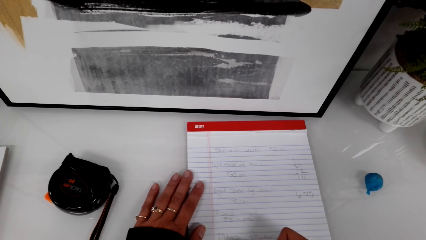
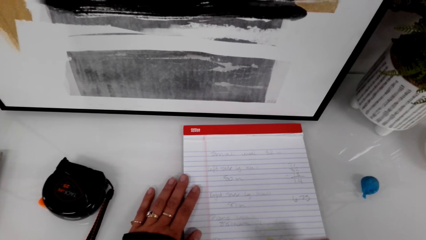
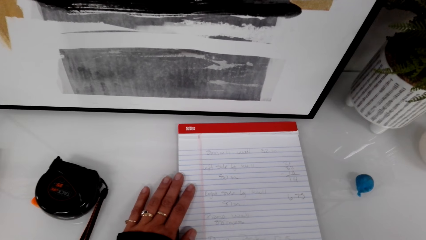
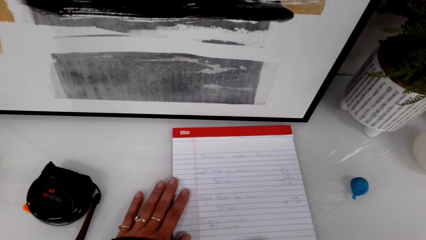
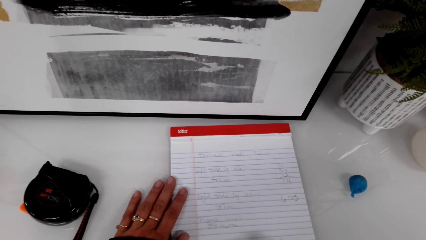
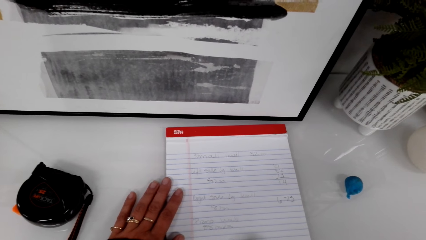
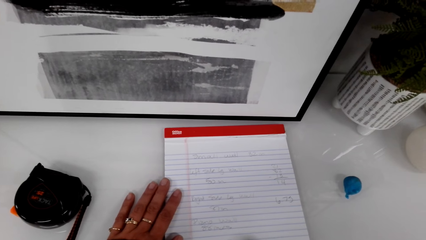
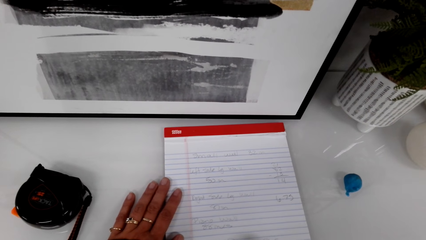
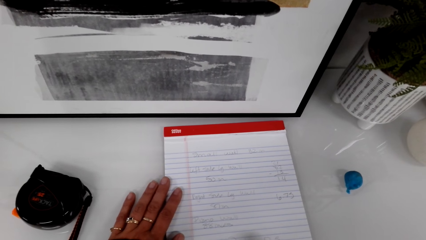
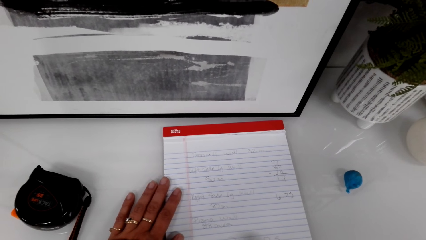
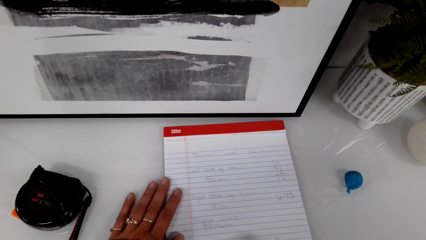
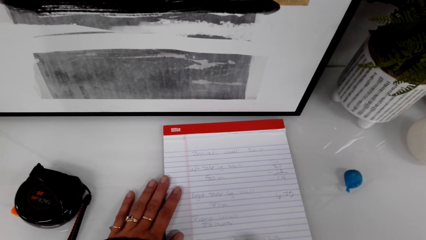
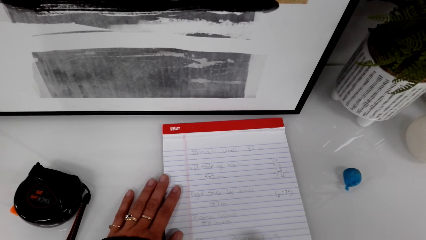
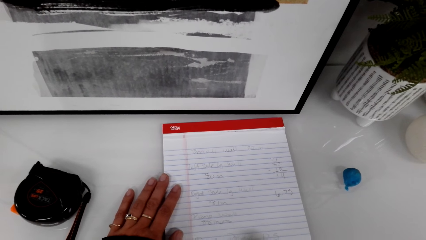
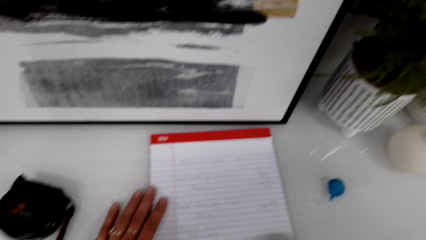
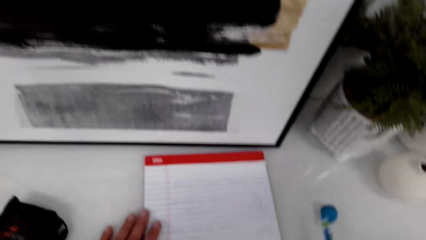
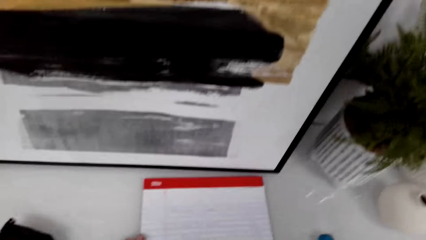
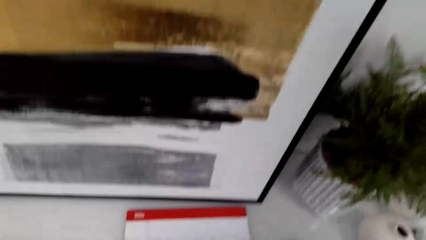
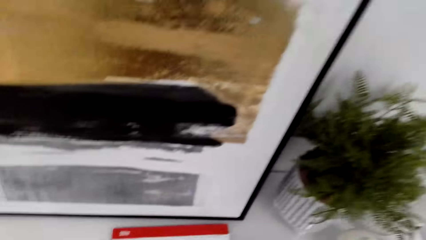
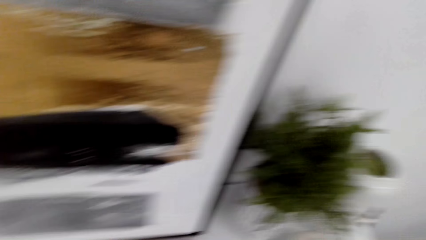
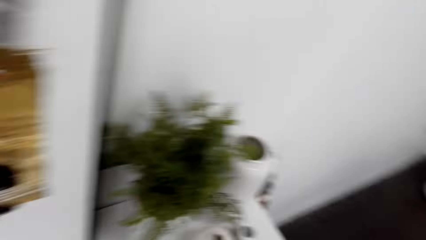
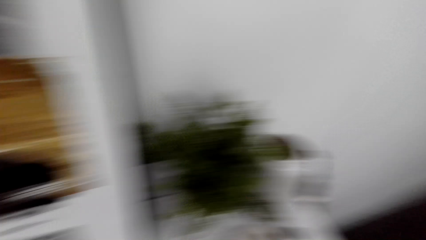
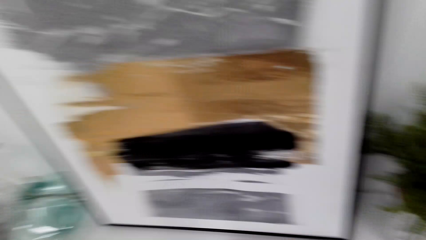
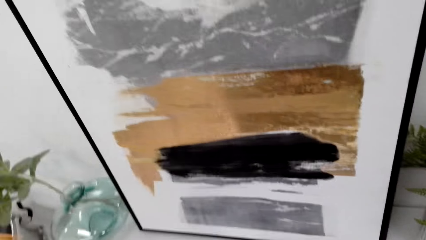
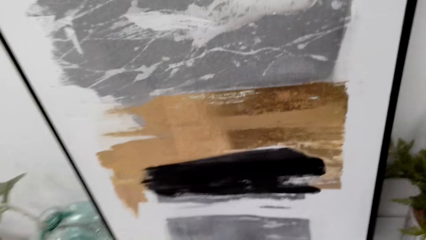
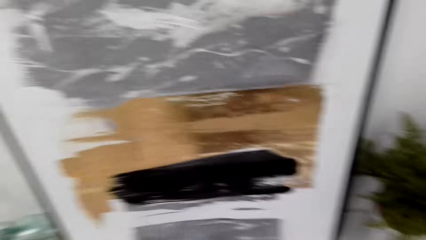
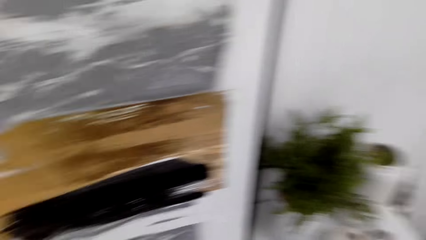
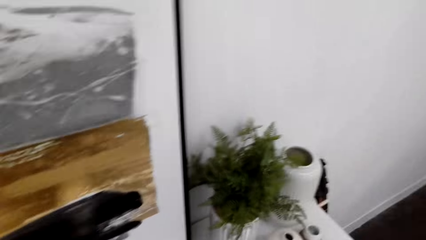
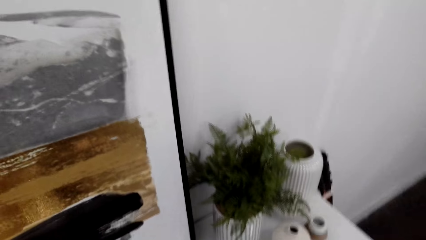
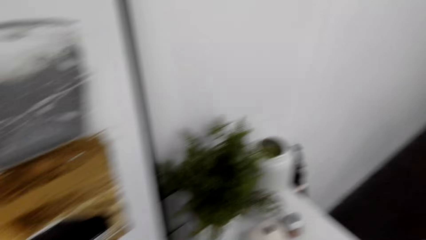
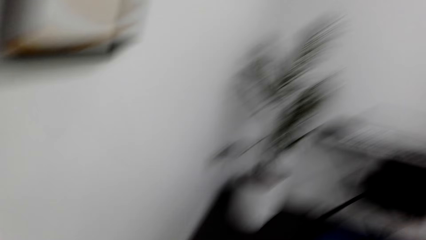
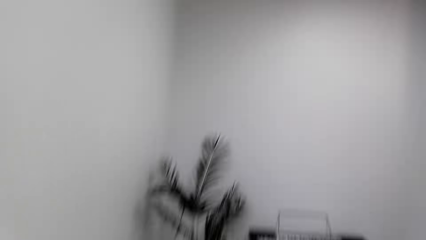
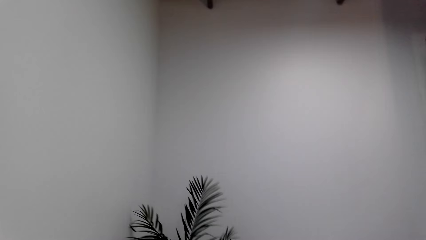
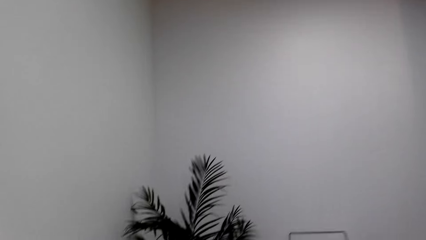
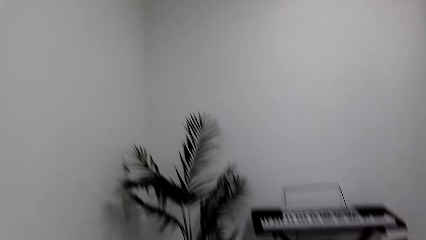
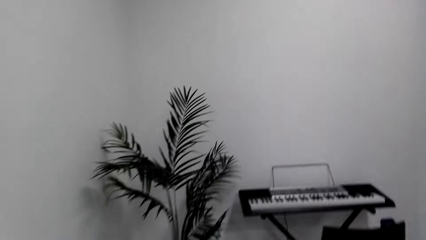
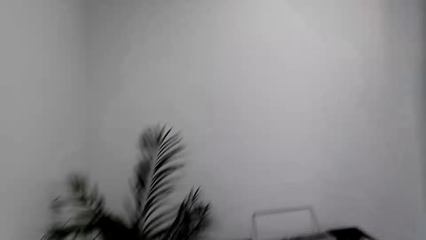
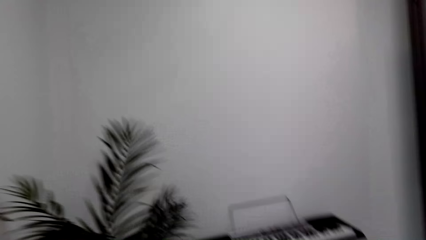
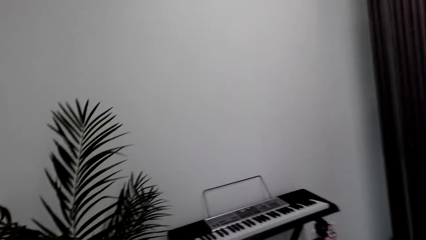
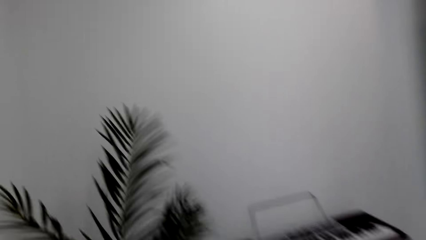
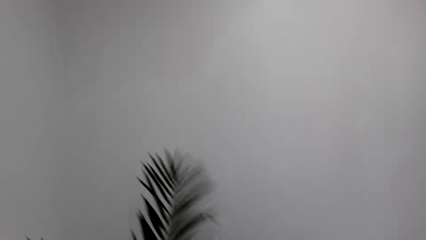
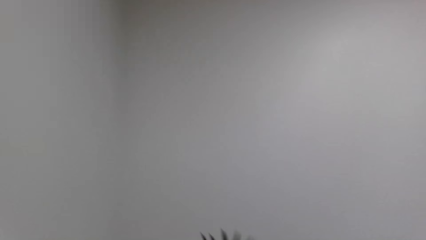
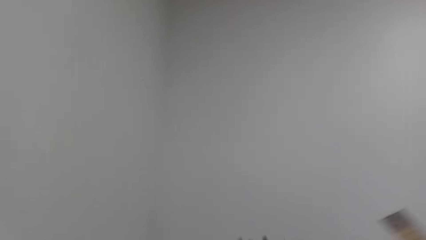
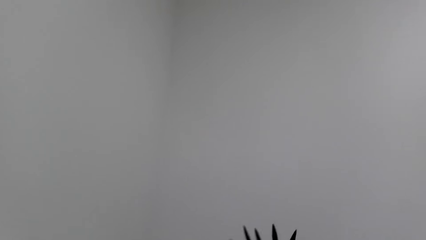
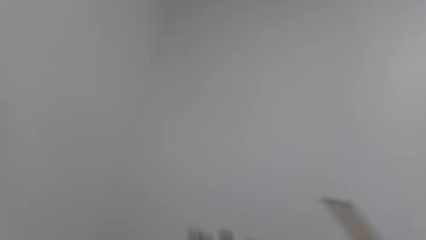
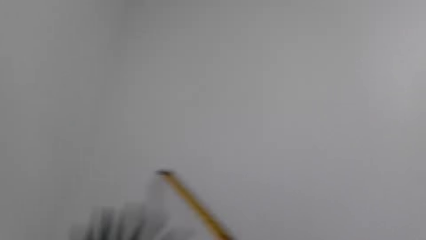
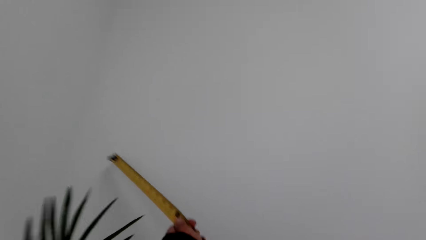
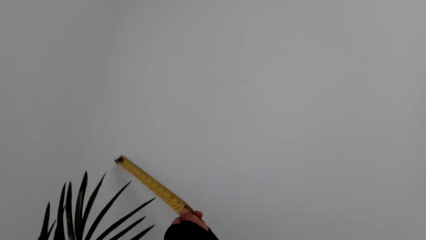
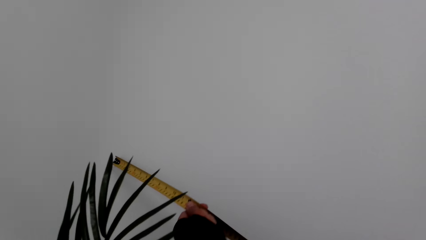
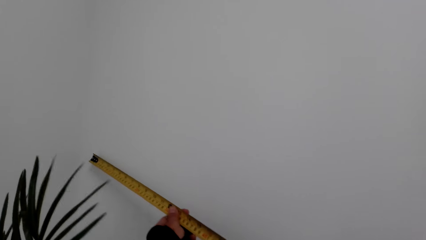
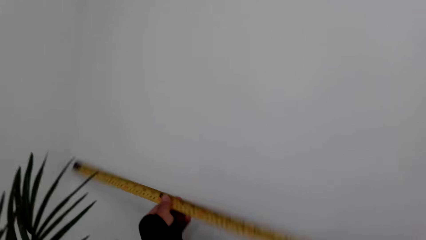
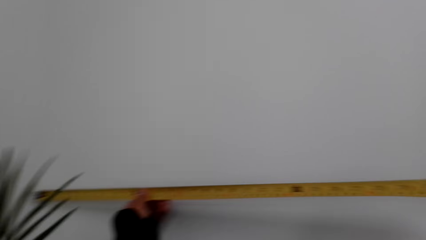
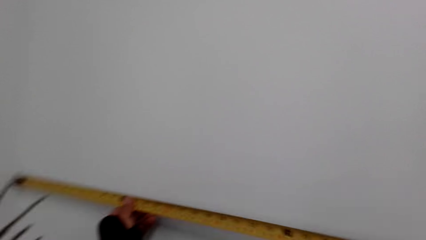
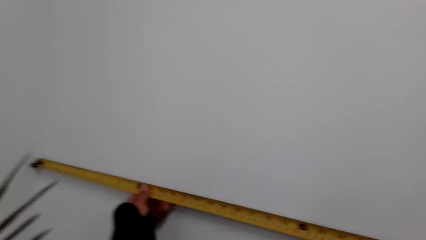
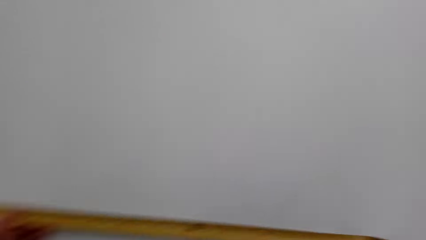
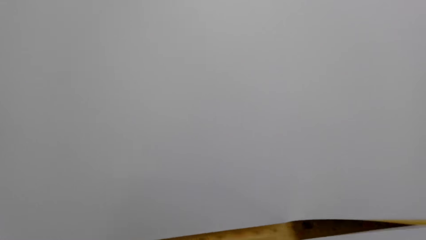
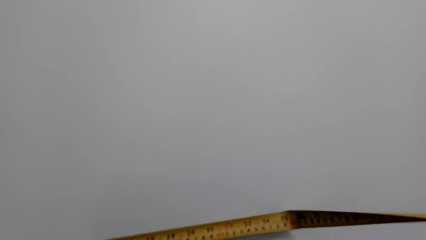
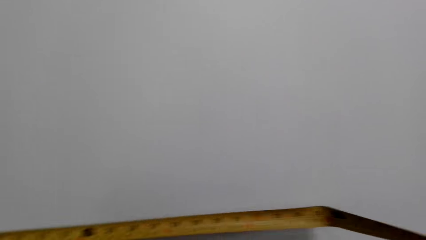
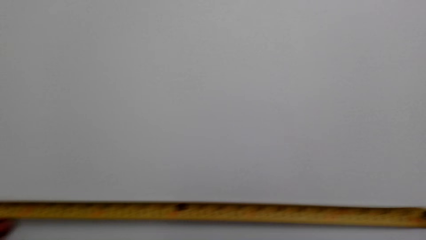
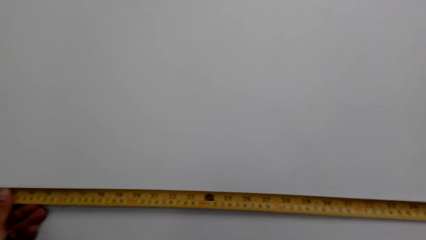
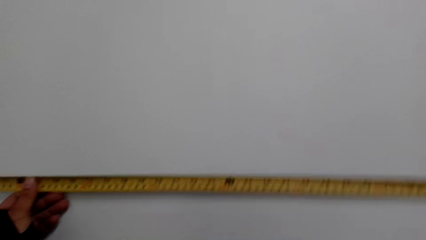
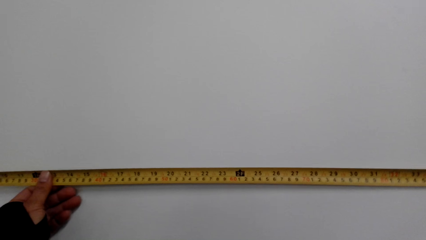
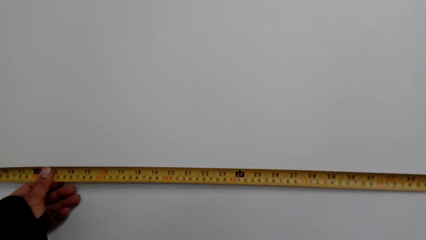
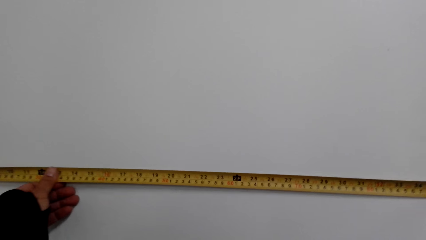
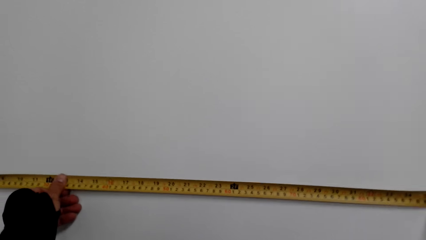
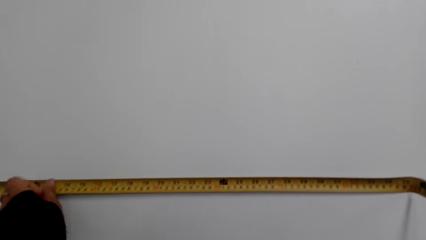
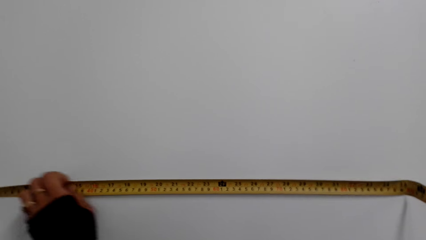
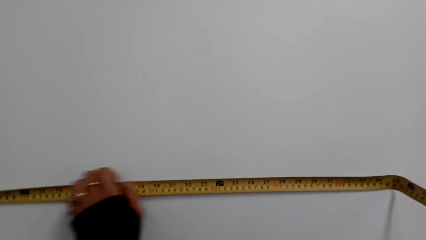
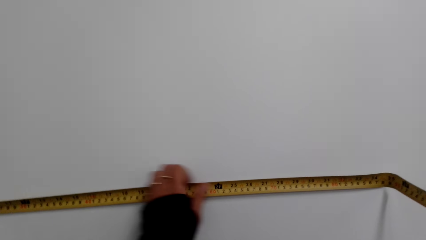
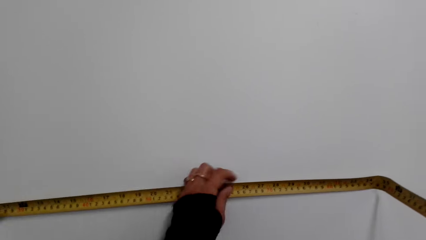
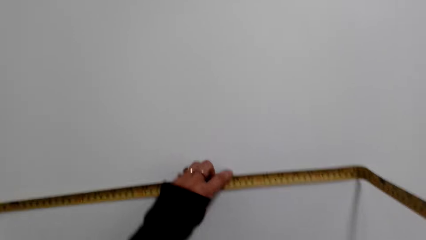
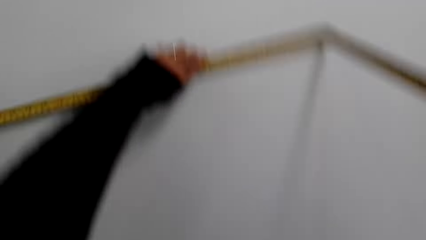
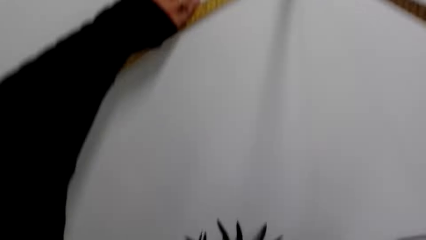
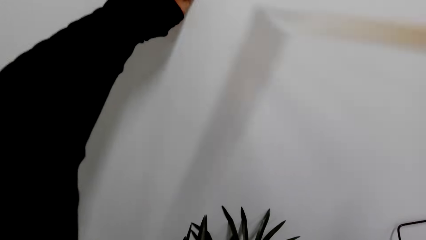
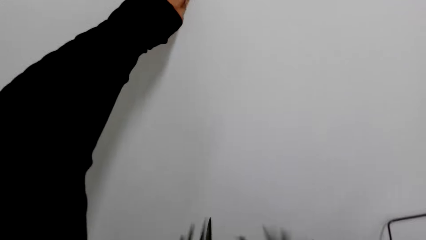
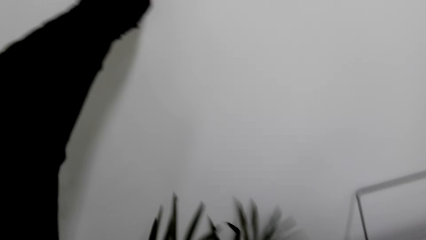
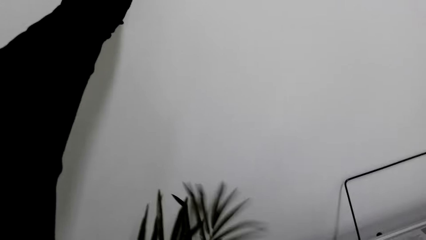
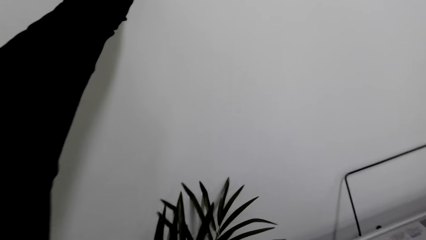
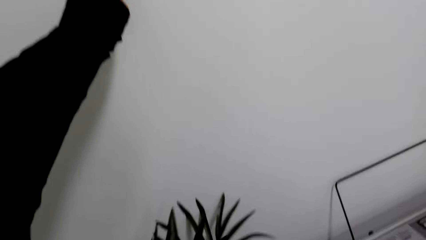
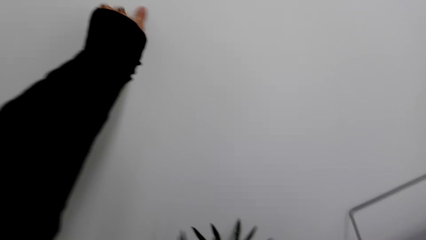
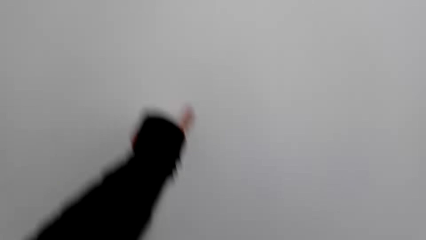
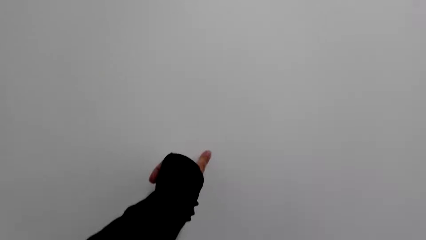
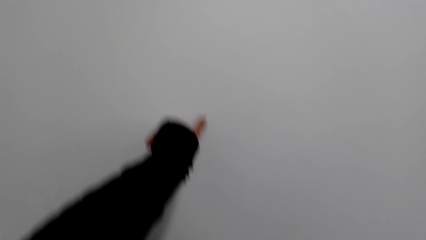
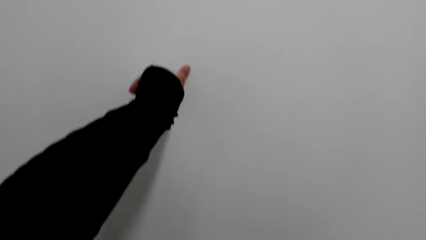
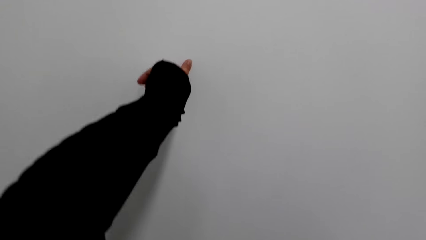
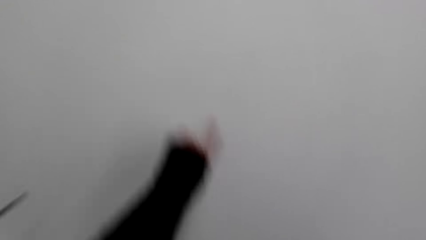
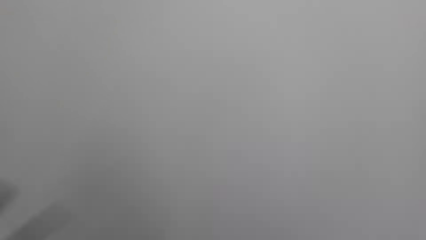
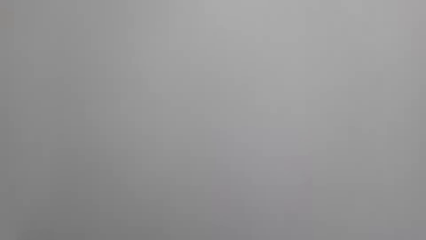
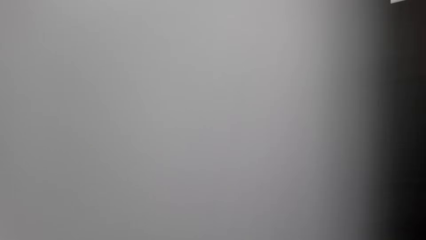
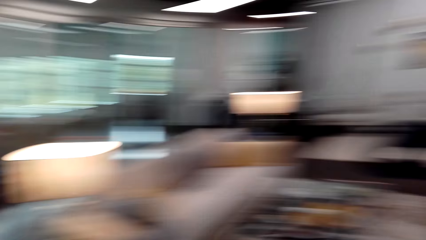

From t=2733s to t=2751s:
The camera wearer looks around the house. They walk to the wall. They measure the wall with a tape measure. They move the hand on the tape. They remove the tape measure on the wall.
